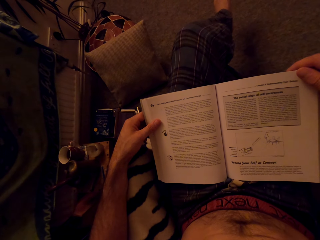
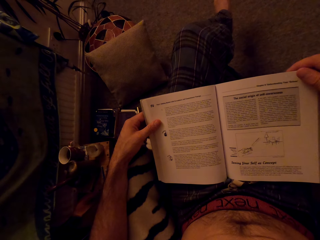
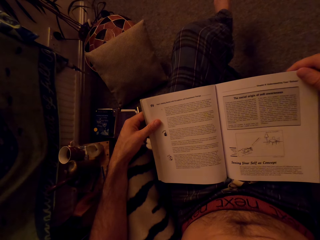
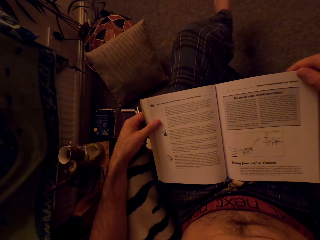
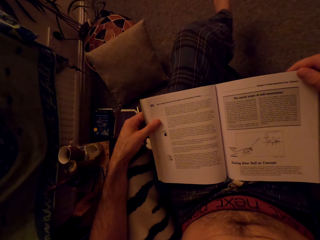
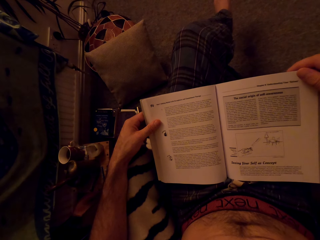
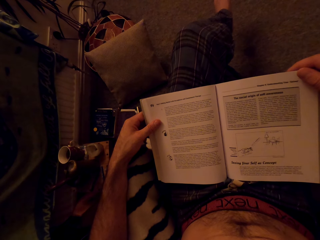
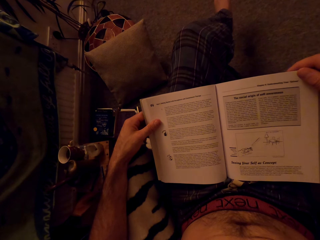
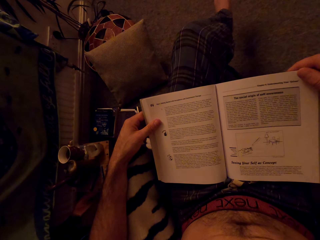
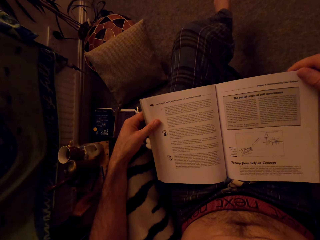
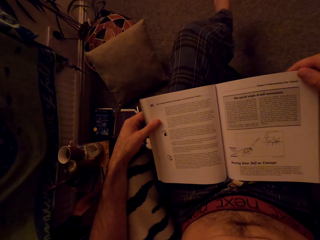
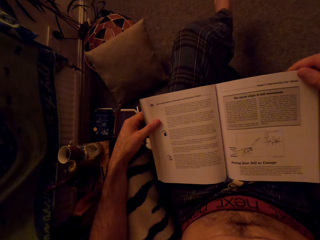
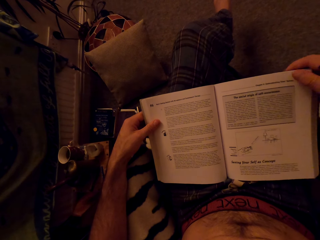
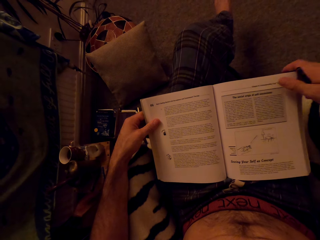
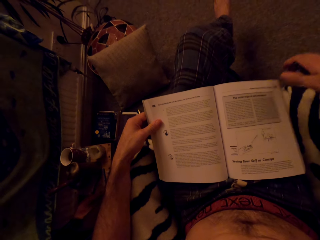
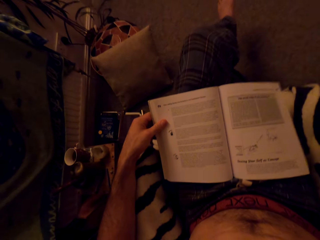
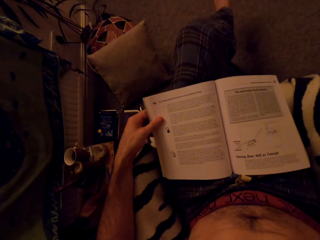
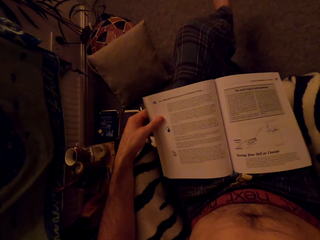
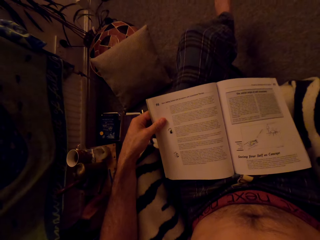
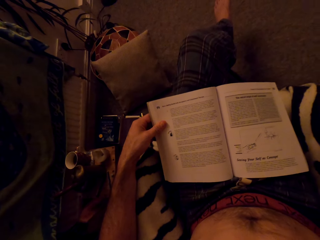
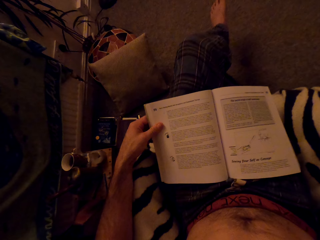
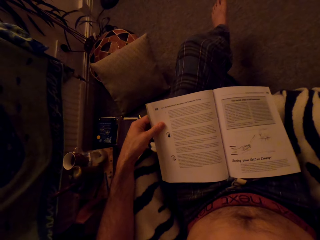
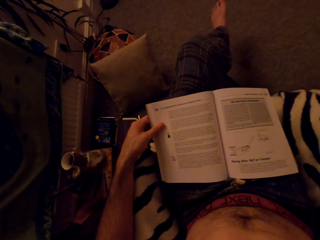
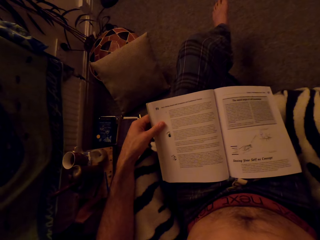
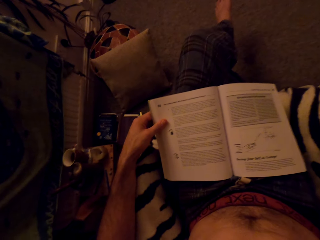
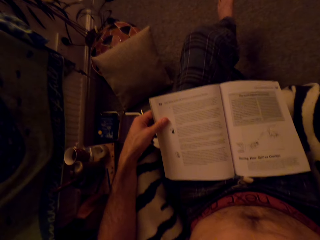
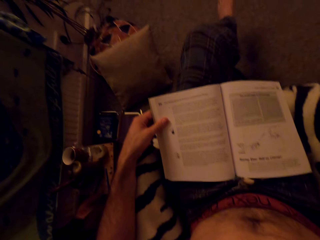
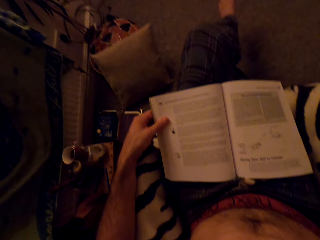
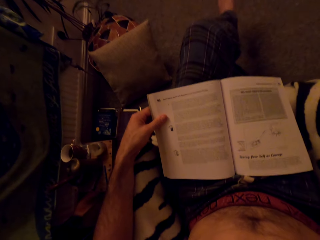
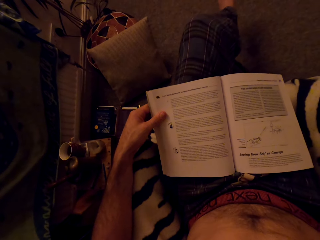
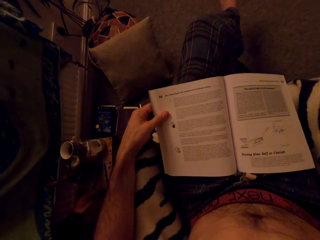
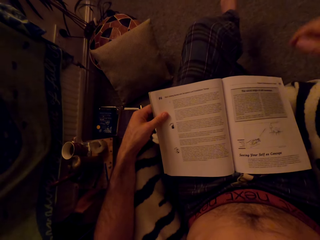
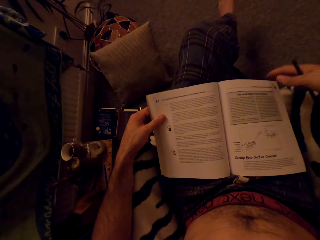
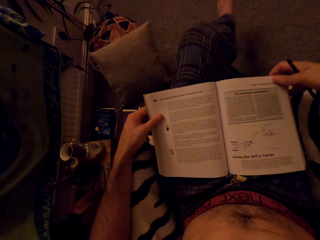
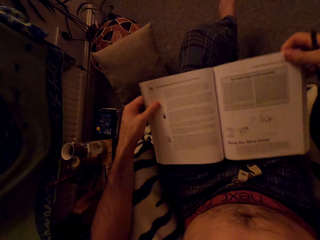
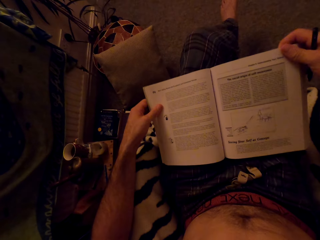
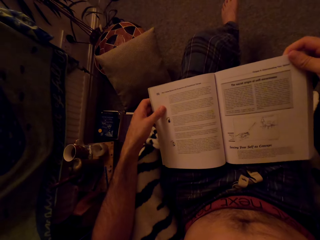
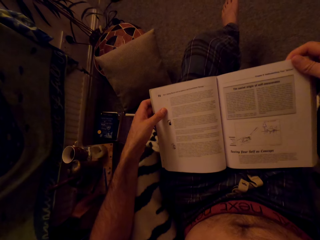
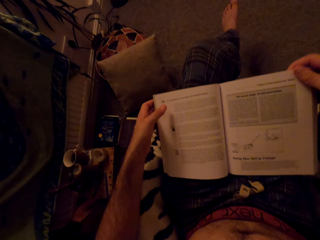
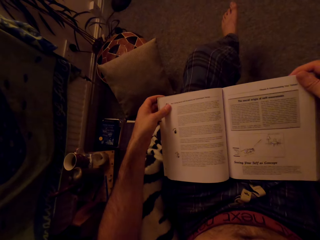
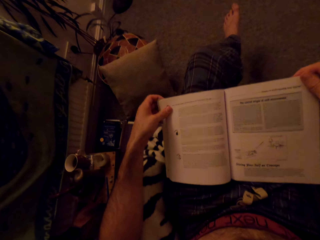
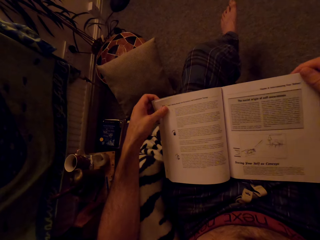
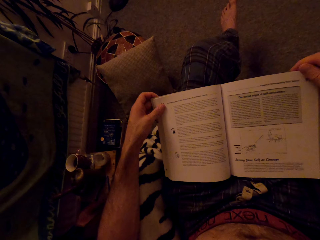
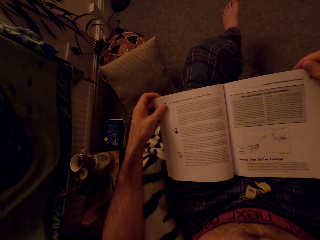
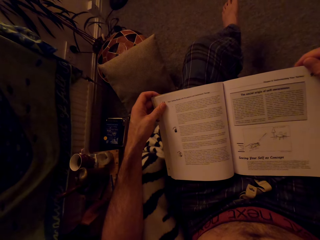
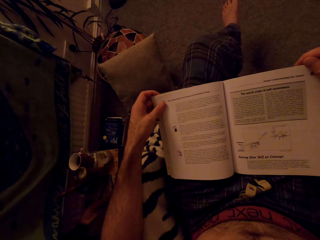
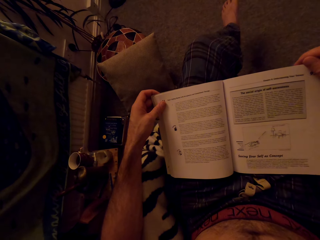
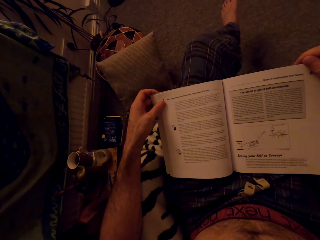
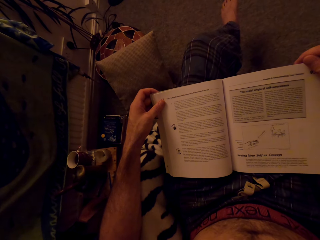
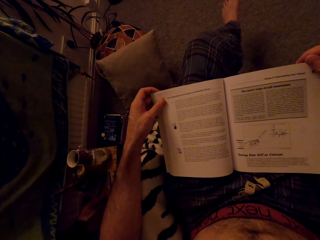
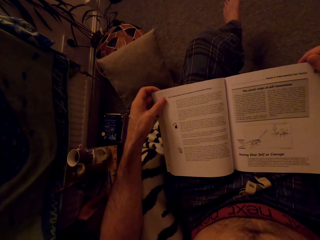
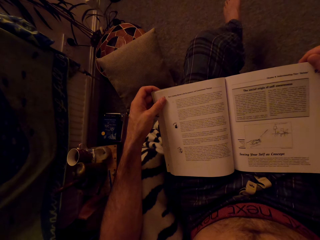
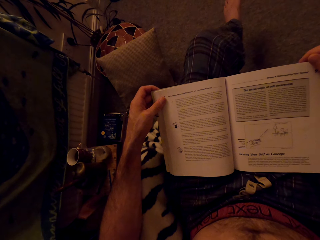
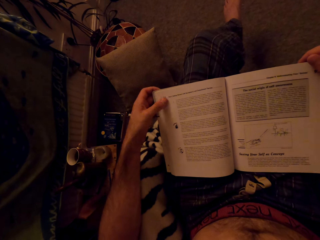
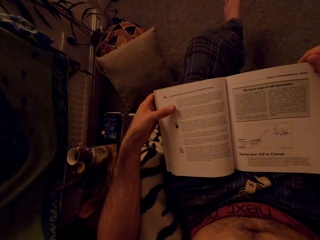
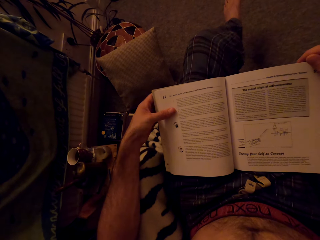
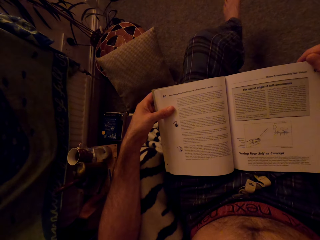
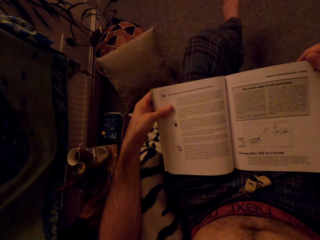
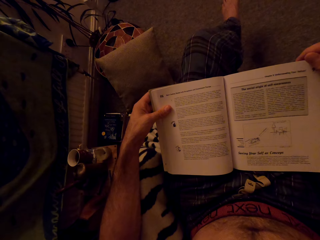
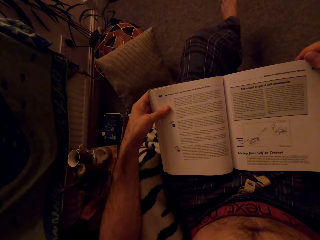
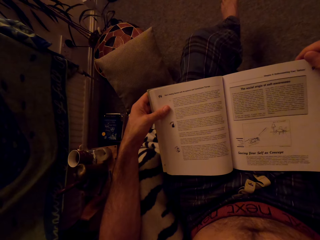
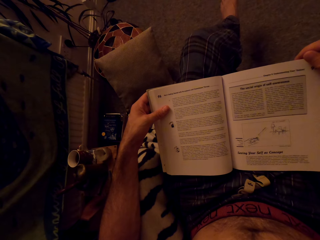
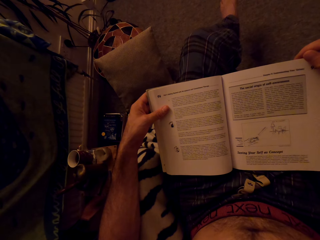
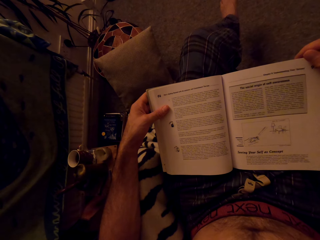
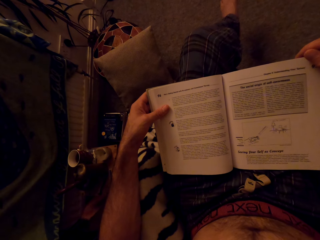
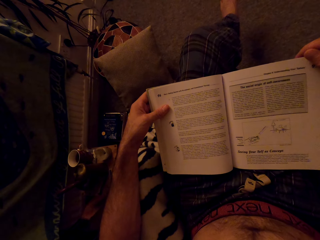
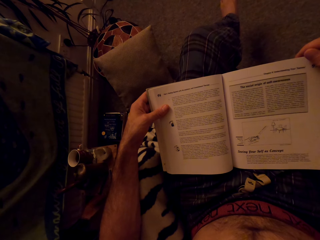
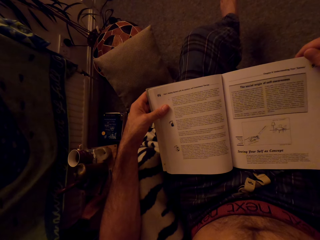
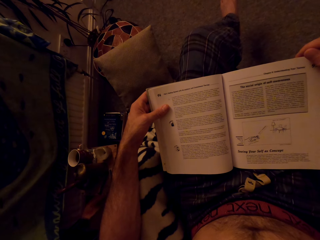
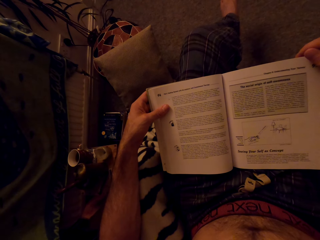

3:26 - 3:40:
The camera wearer lifts the hand. He holds the book with his left hand. He reads the book. He holds the book with both hands. He reads the book.

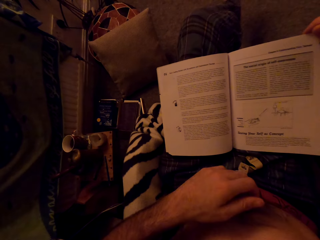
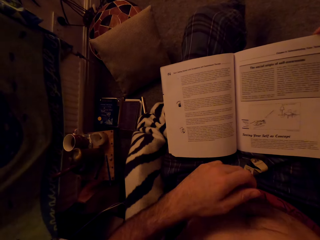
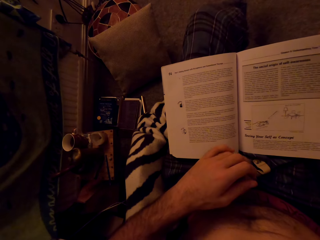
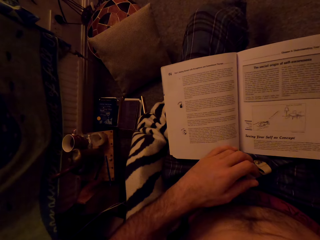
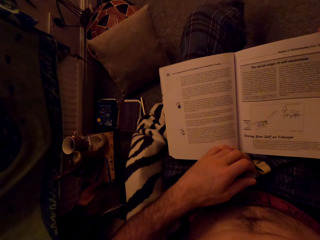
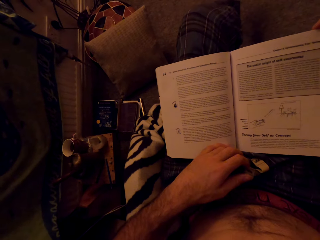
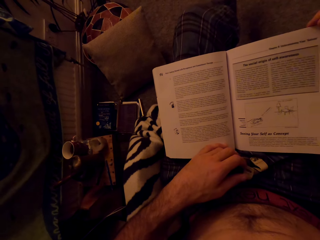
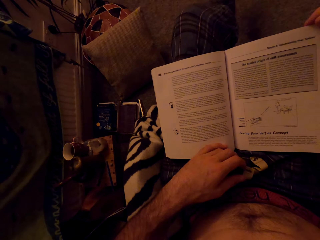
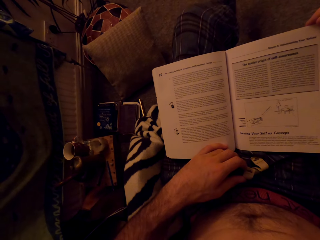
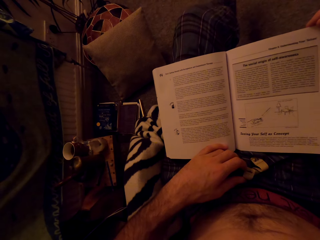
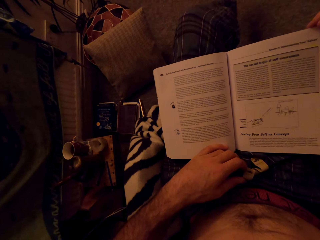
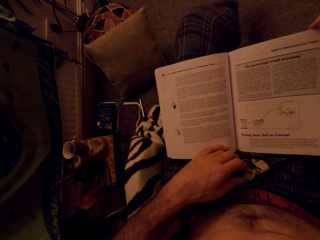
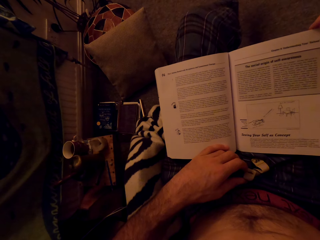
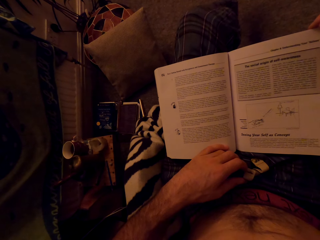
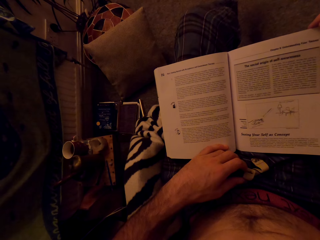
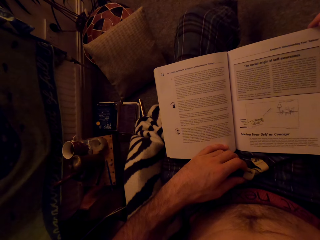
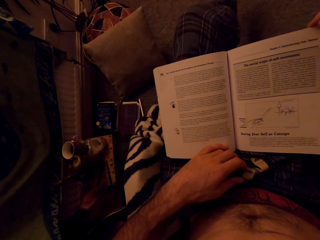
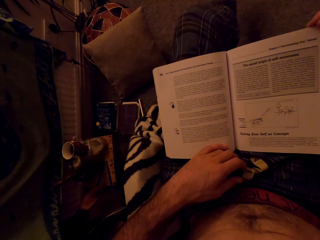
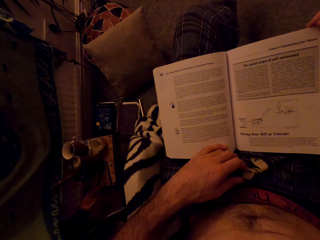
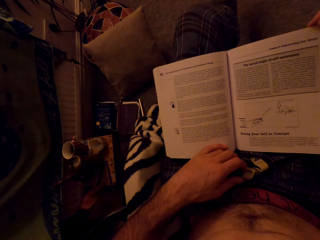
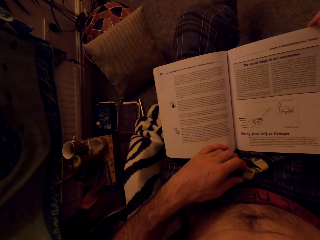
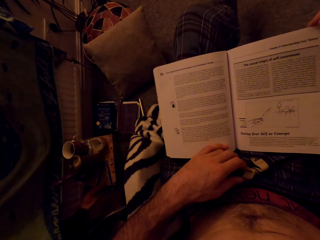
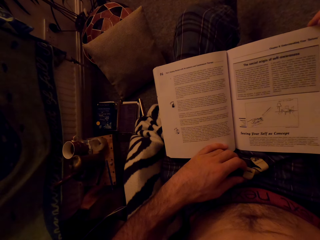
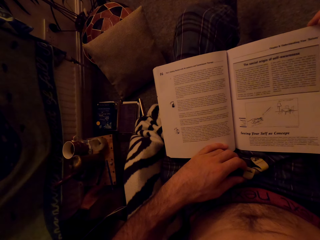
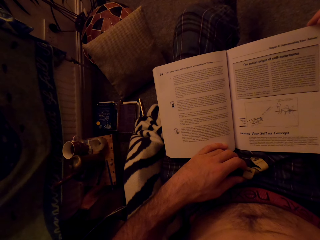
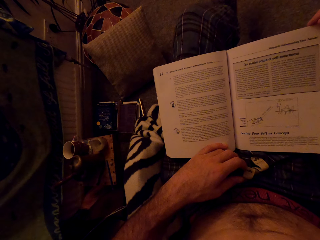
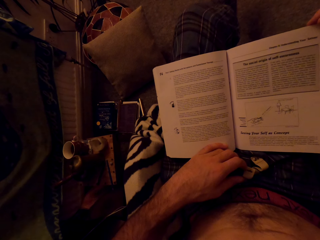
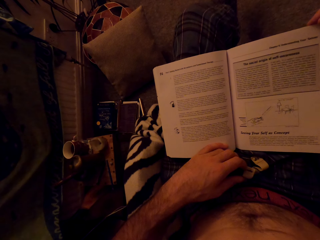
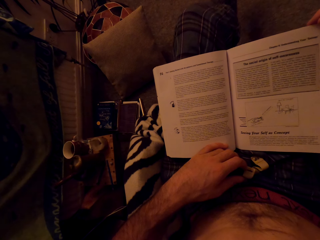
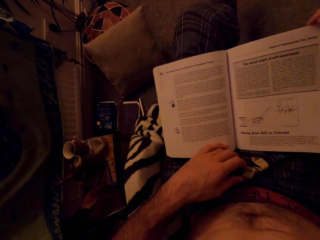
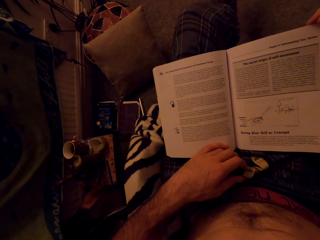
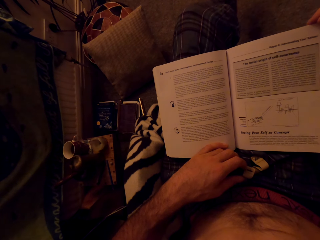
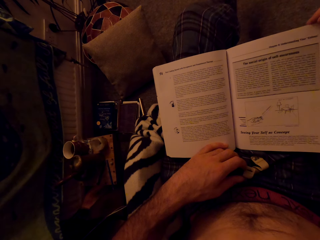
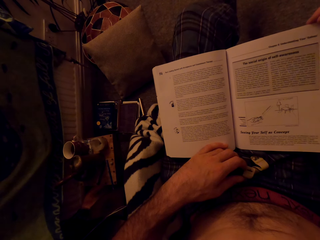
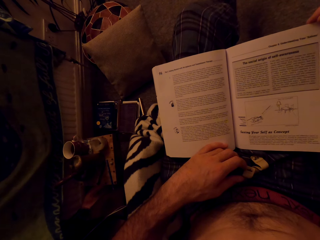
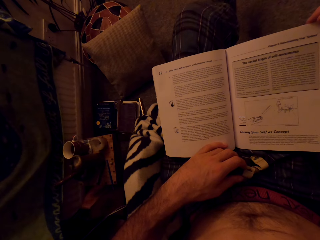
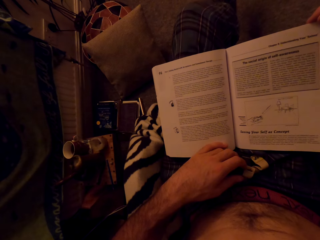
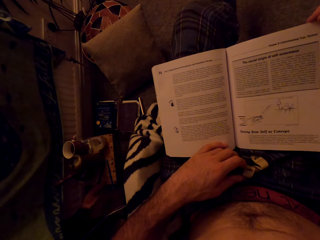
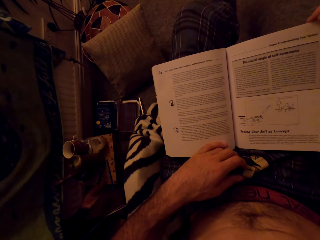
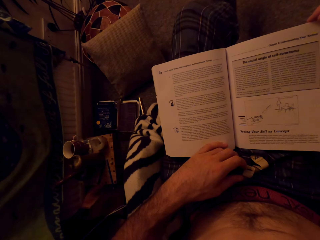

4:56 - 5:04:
The camera wearer puts the hand on the book. They read the book.
